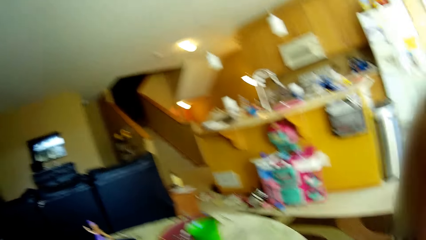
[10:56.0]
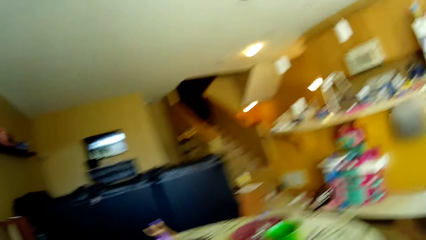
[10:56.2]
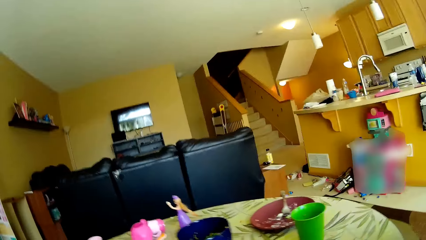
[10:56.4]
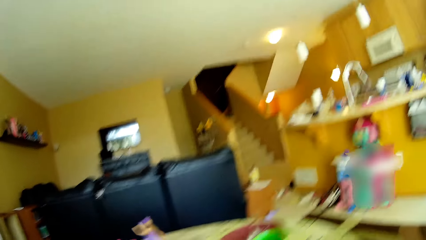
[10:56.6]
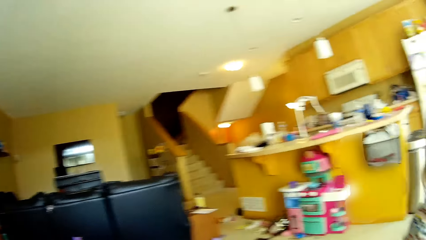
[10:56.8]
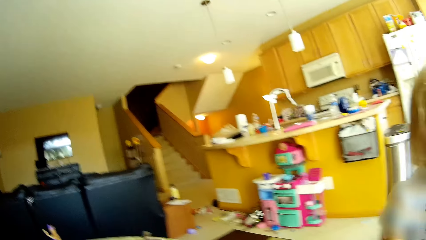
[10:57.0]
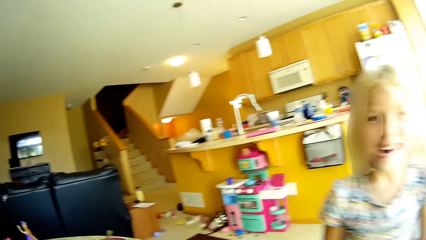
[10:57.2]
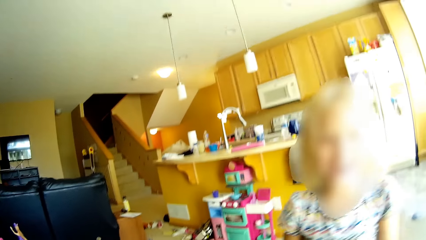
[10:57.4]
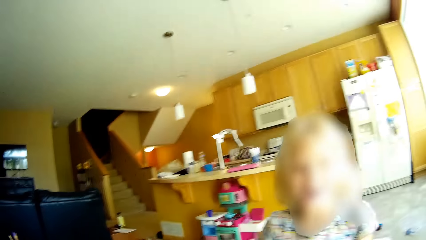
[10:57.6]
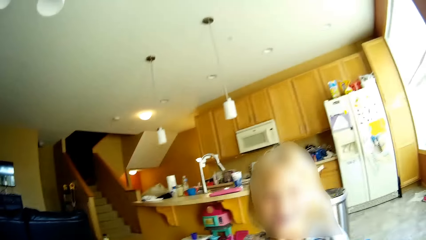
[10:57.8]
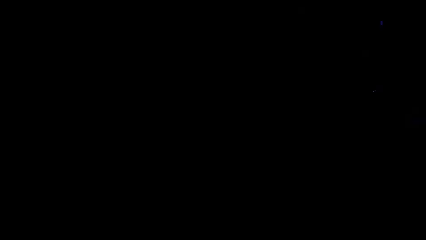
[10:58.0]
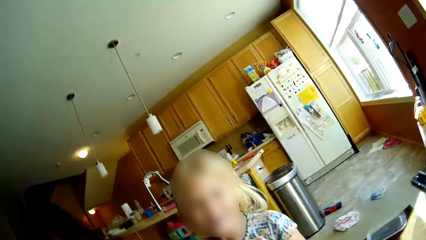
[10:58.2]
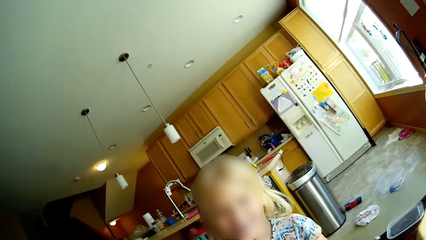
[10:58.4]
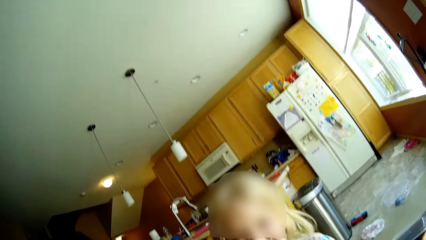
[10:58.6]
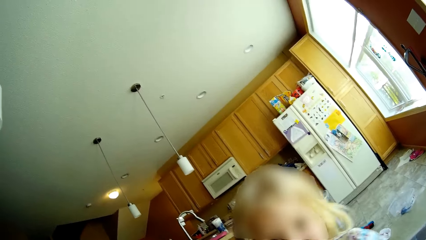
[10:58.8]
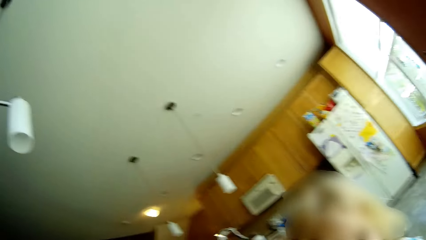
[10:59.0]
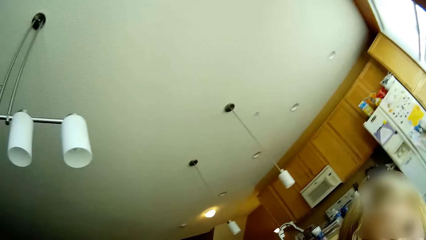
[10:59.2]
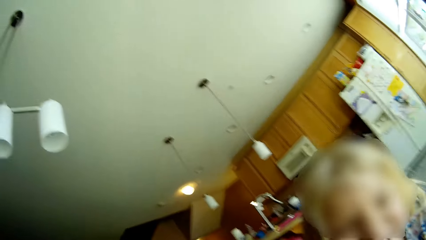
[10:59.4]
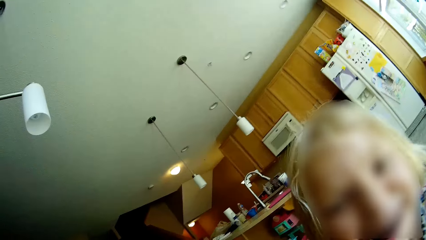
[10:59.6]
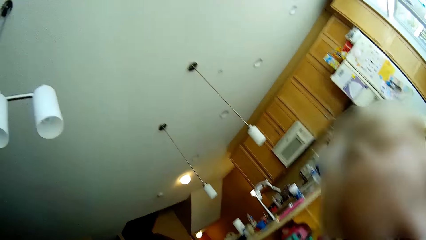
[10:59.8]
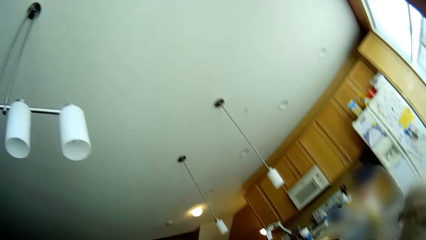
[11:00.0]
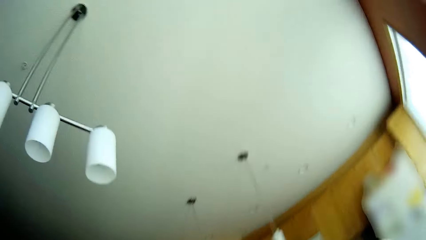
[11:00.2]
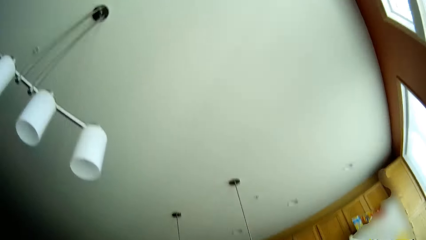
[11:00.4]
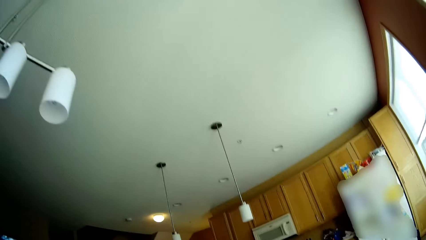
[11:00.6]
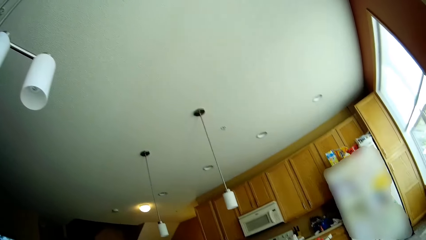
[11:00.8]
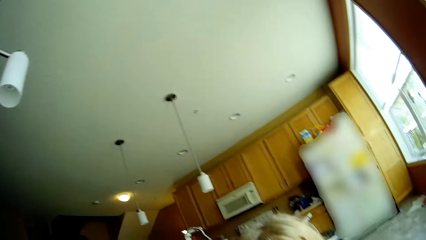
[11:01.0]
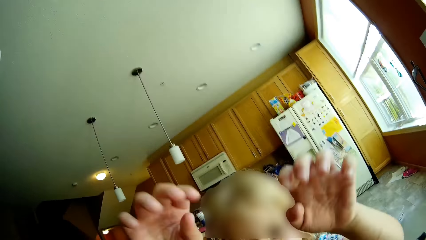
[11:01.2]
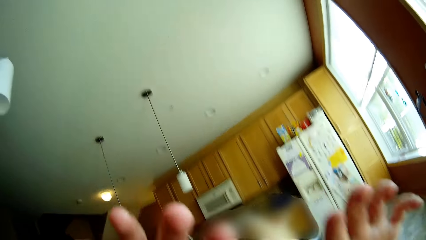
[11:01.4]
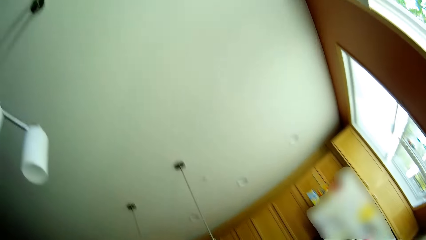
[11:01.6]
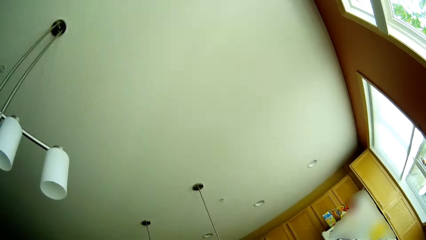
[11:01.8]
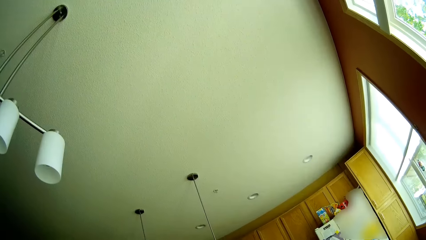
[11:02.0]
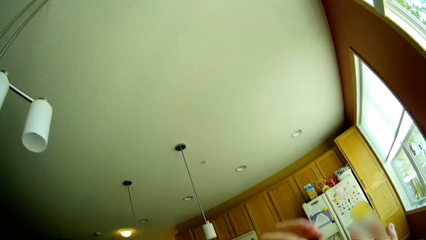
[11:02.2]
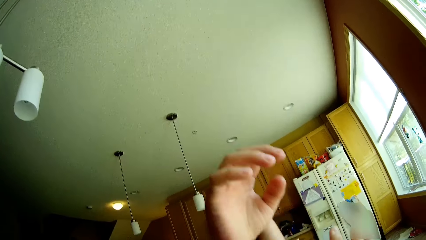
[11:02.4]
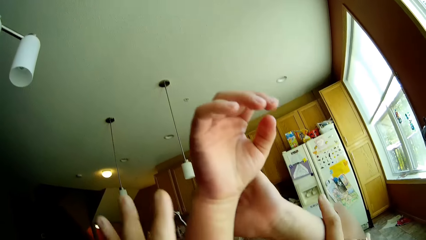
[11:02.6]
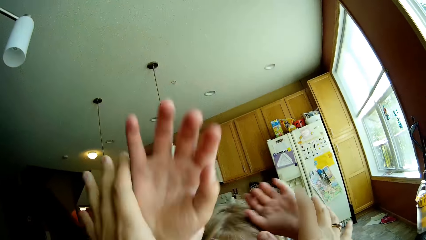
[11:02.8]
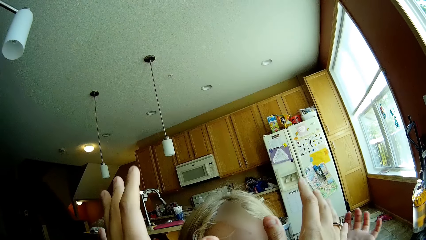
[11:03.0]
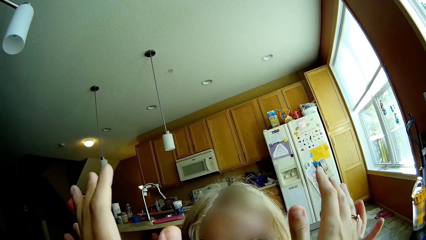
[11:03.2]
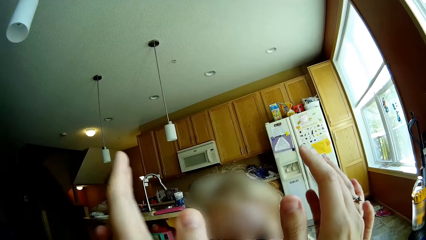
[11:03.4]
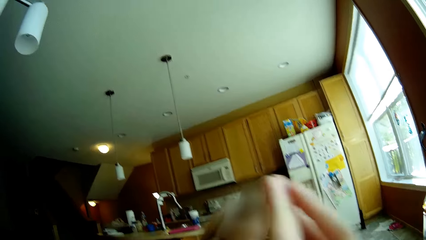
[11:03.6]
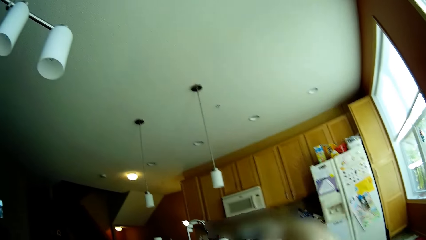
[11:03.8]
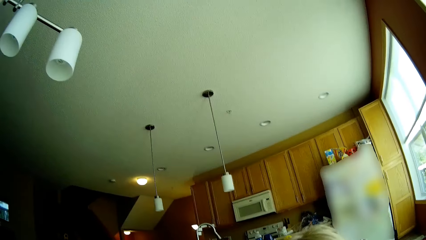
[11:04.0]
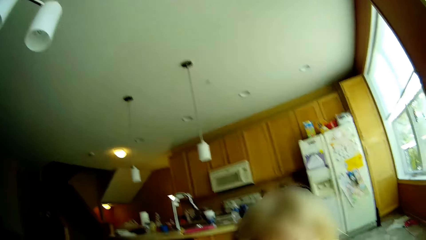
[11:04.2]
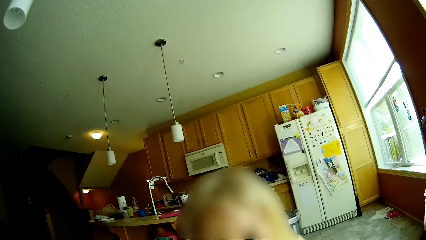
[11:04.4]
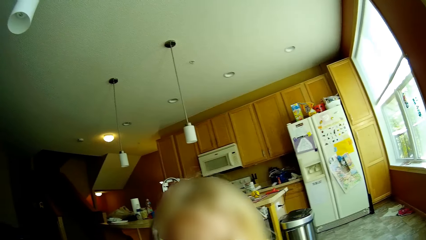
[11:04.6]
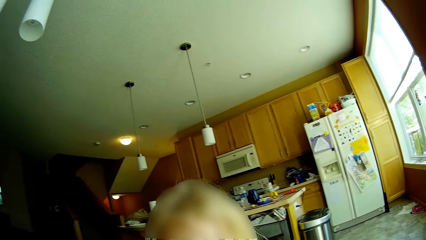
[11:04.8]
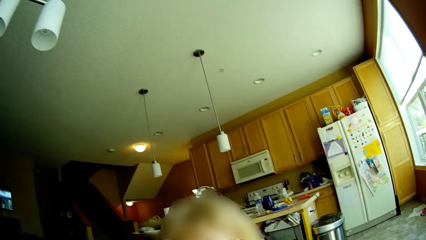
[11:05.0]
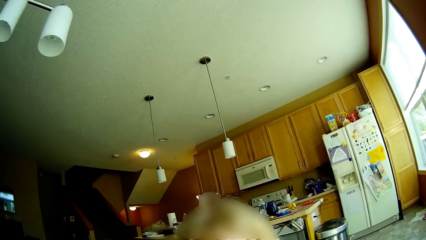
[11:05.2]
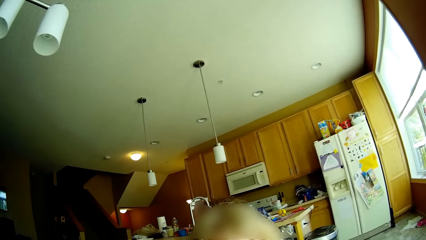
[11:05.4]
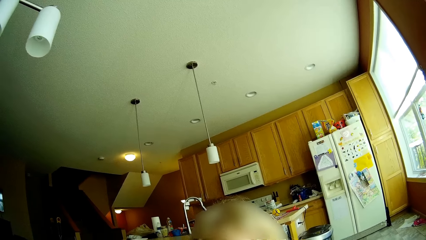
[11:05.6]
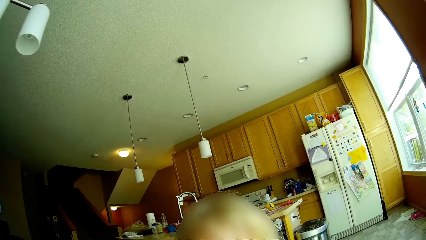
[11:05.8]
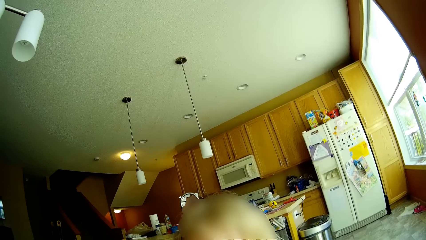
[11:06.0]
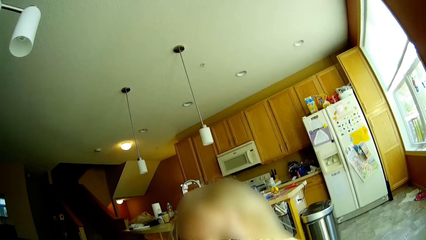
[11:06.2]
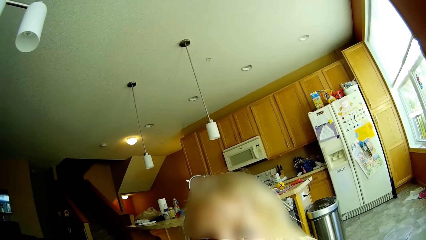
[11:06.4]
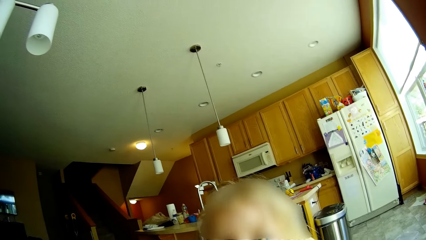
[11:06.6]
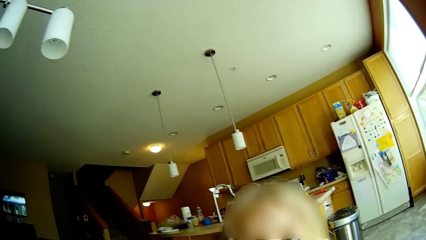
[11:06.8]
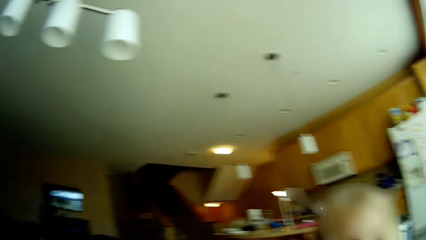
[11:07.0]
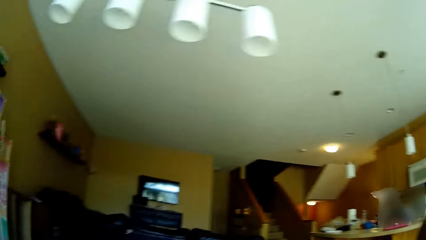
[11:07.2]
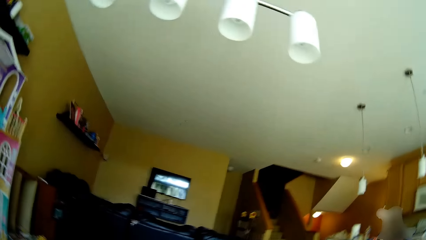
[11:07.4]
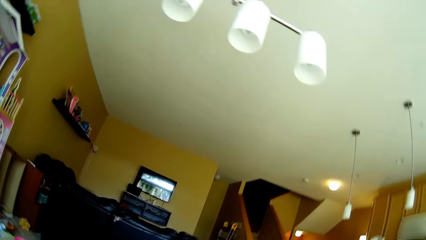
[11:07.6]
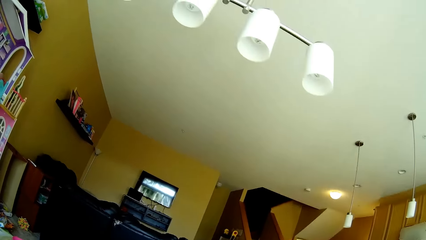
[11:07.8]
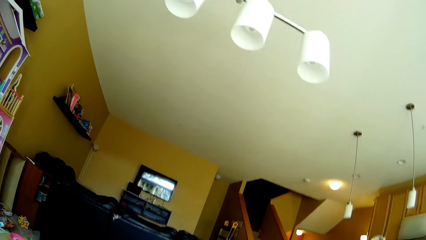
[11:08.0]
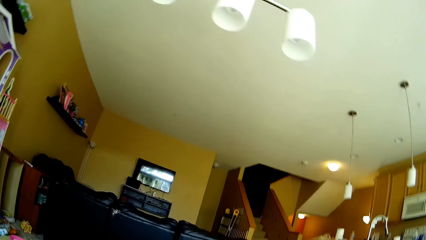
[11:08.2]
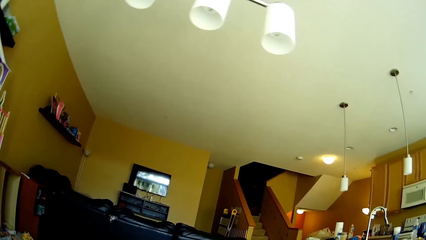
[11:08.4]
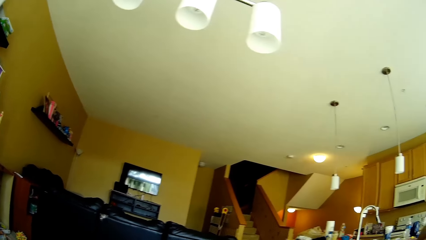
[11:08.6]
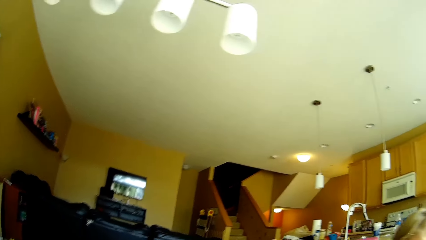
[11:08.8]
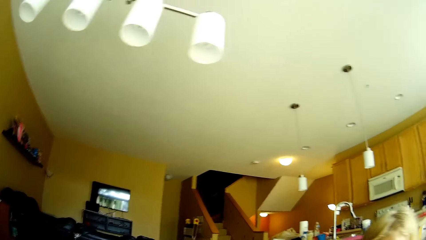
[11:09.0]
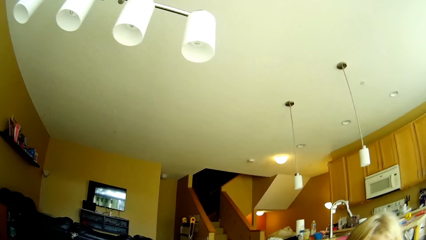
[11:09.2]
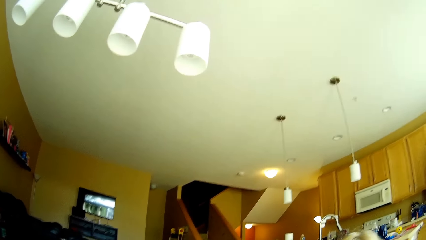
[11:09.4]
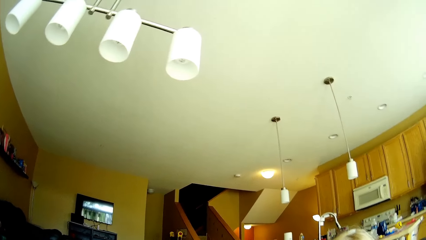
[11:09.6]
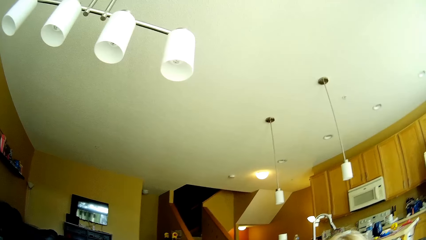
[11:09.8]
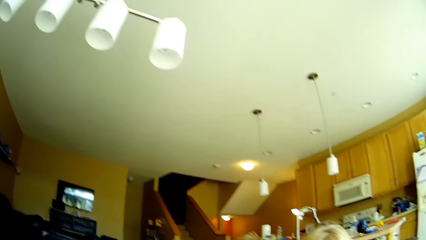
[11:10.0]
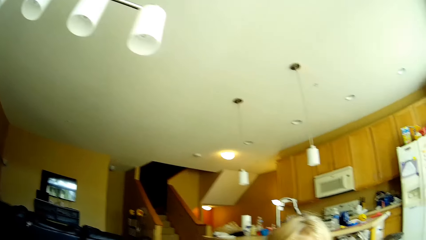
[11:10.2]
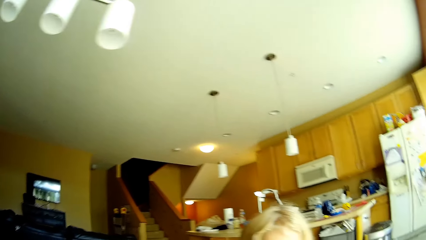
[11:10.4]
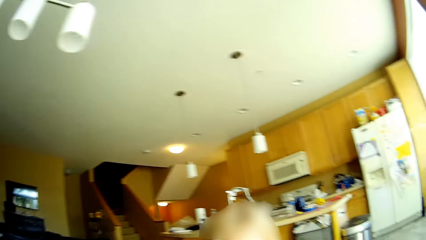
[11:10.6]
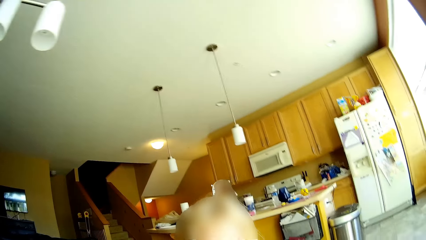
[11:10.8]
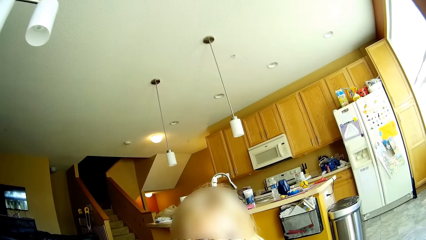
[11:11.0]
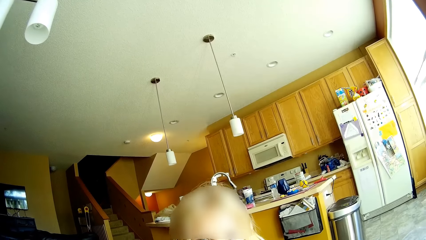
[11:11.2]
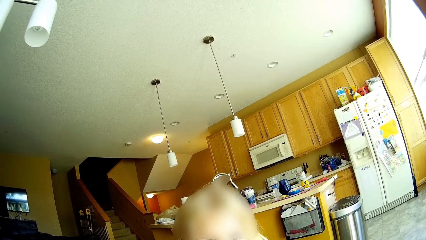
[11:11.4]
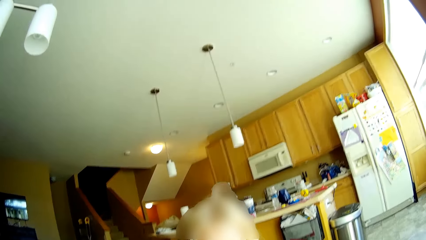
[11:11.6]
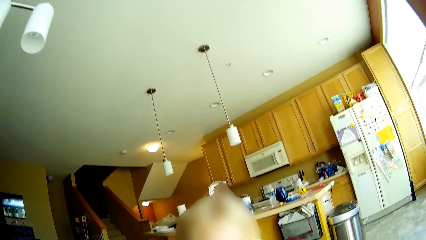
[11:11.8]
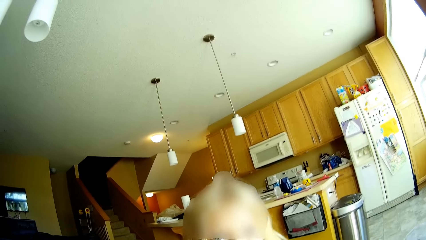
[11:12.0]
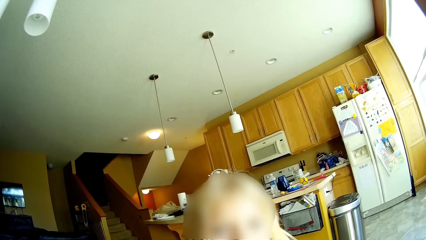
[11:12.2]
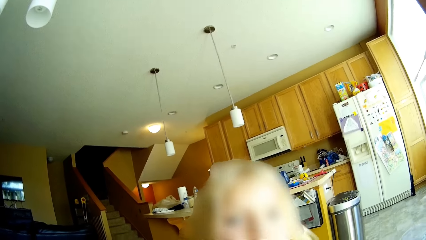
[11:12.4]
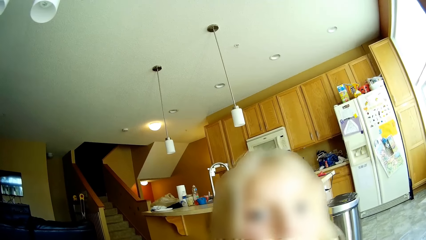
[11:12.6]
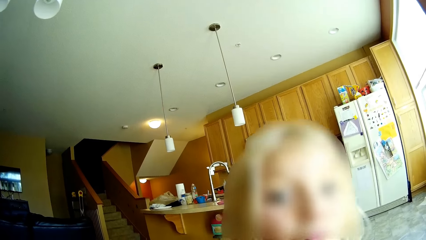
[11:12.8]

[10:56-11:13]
The camera wearer holds both of the girl's hands. They play a game with the girl. They look around.
